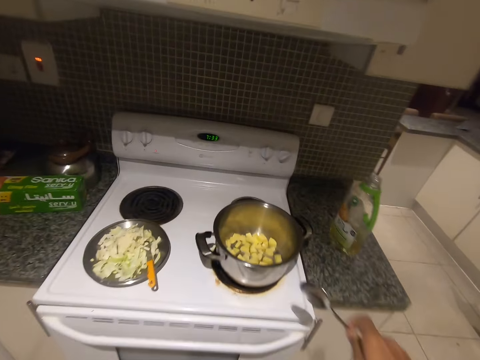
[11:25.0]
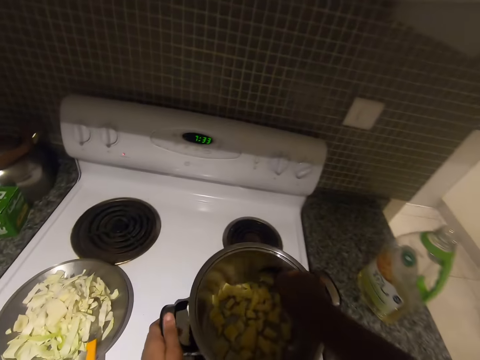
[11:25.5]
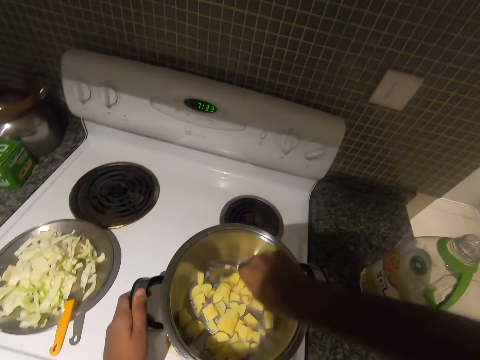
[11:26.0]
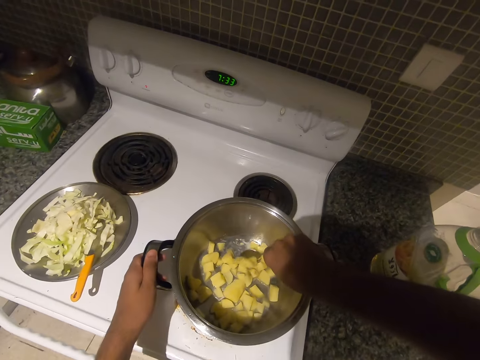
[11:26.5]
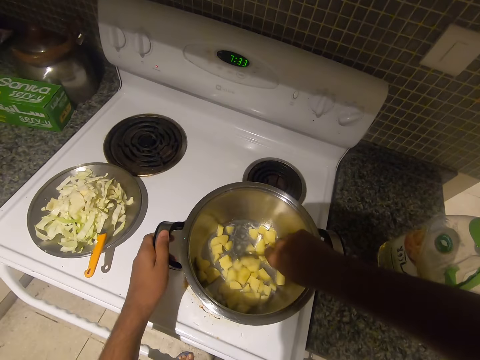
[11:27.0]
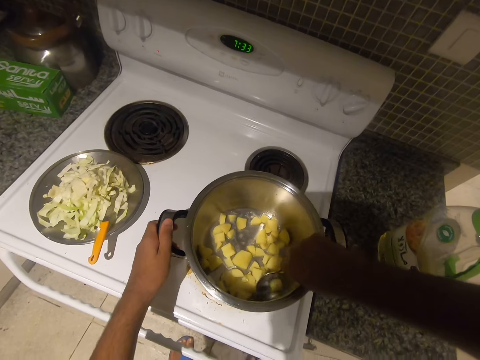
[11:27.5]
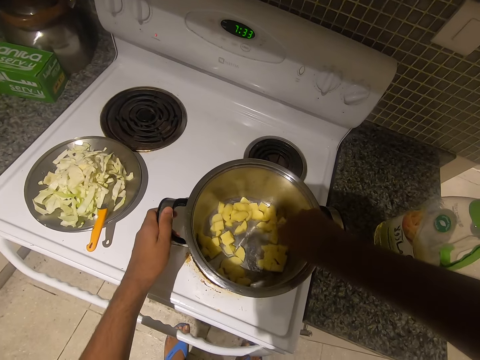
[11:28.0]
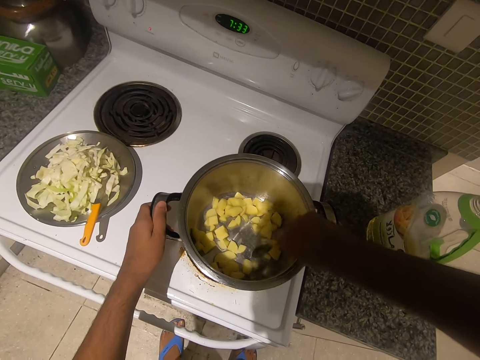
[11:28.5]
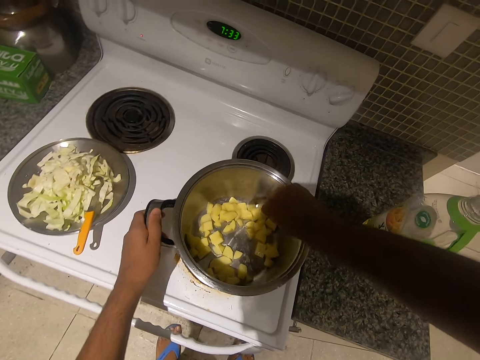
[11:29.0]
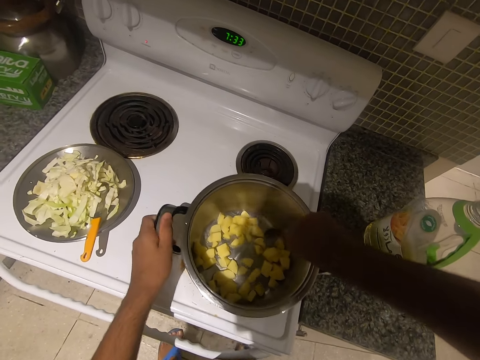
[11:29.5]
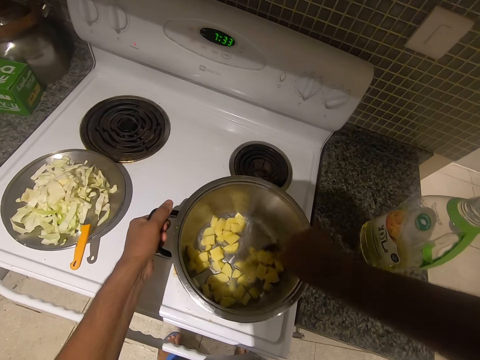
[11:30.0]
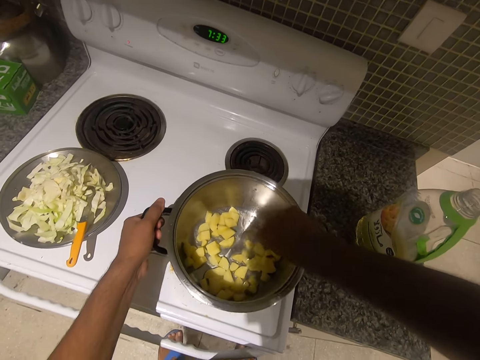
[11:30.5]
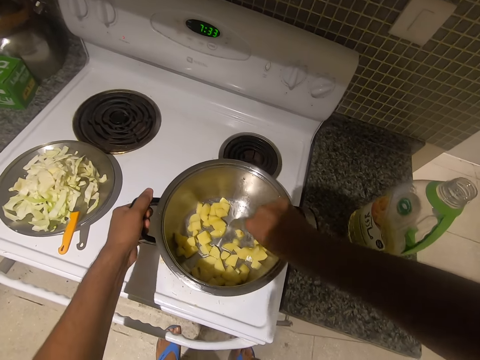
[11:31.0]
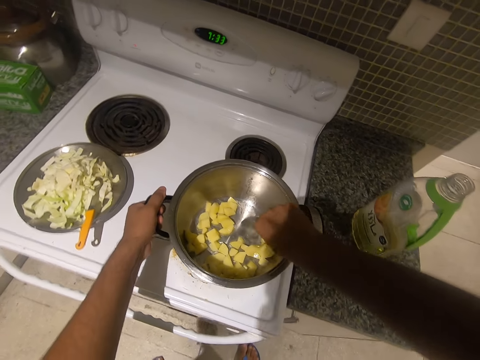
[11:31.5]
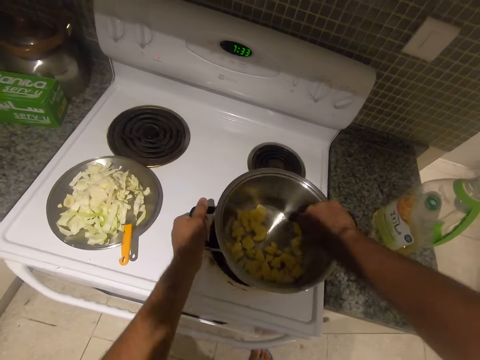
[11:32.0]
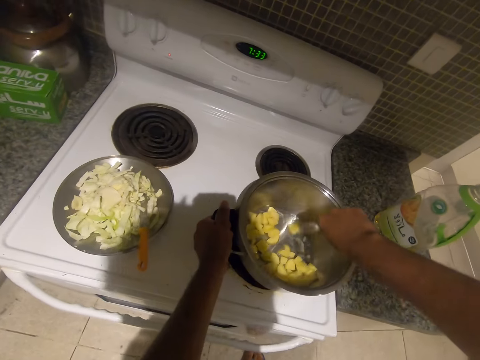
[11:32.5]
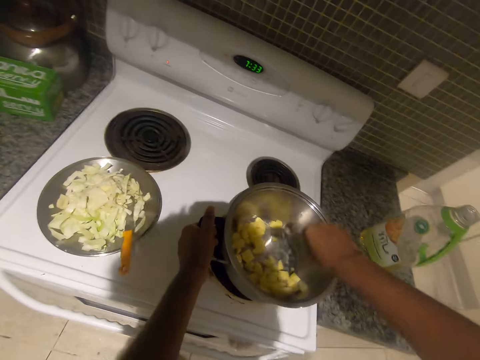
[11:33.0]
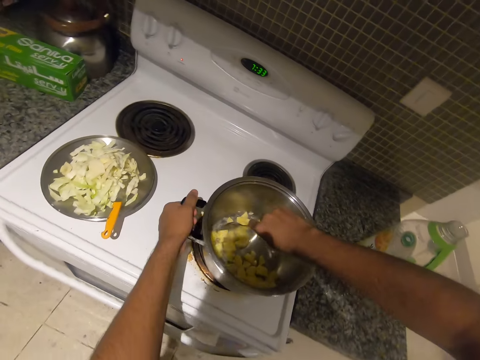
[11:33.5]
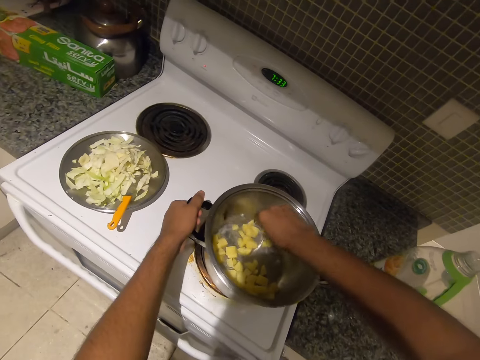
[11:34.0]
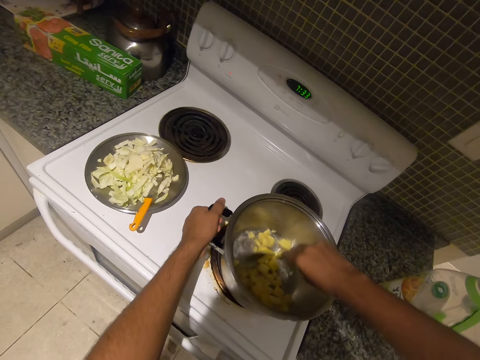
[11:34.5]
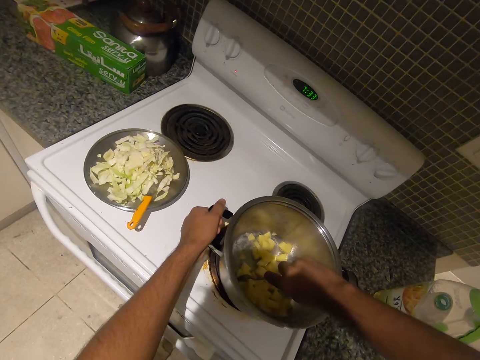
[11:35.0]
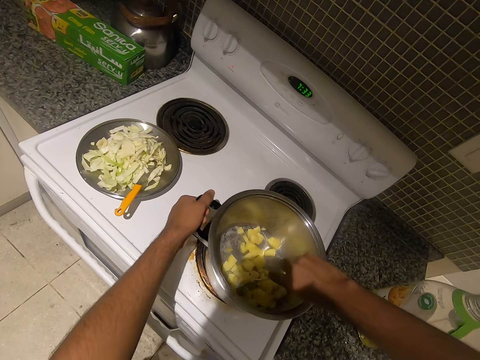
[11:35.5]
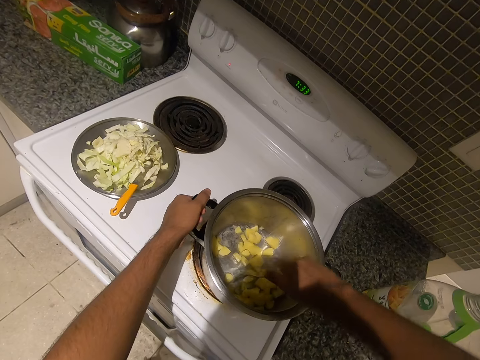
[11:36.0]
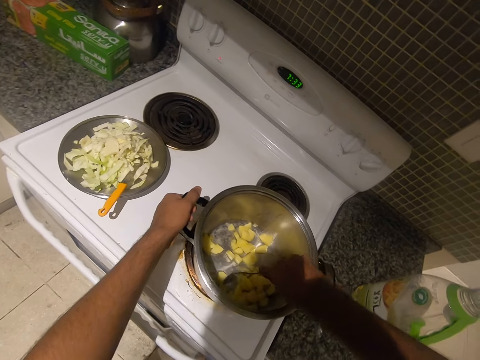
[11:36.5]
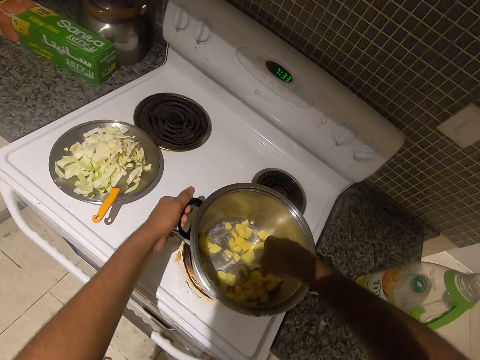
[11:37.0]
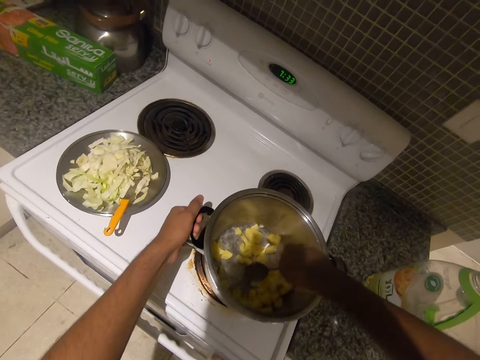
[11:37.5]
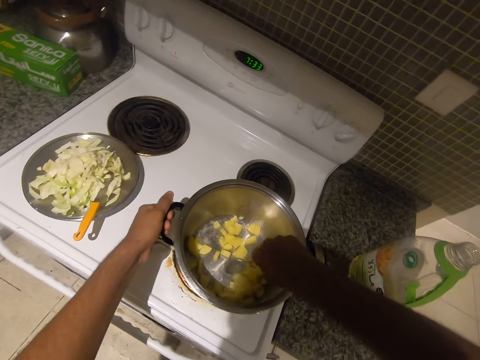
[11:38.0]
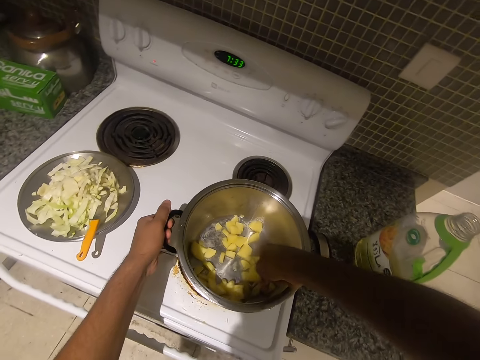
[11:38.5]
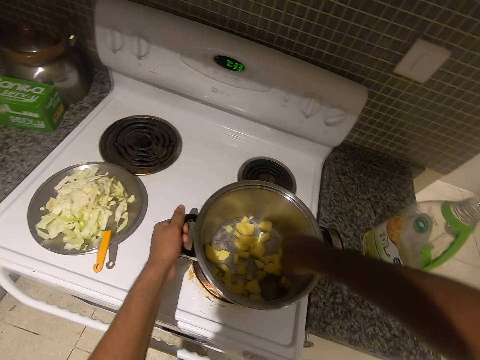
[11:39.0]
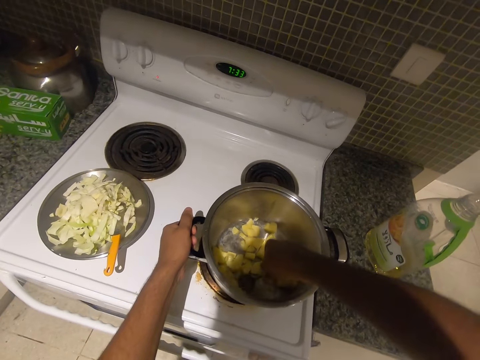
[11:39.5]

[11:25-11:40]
The camera wearer dips the spoon in his right hand into the pot on the stove. He holds another pot handle with his left hand. He stirs the potato in the pot with the spoon in his right hand. He adjusts his left hand on the pot handle. He stirs the potato in the pot with the spoon in his right hand.

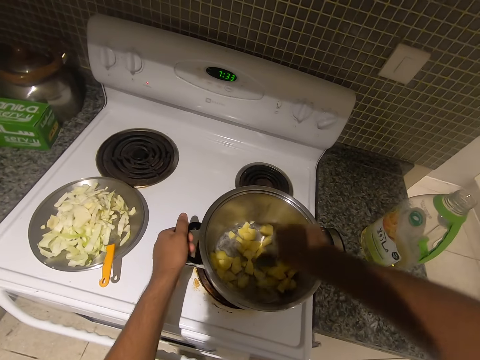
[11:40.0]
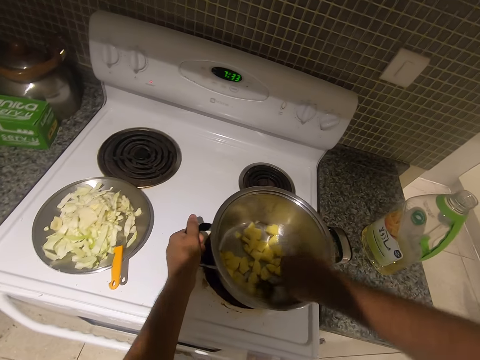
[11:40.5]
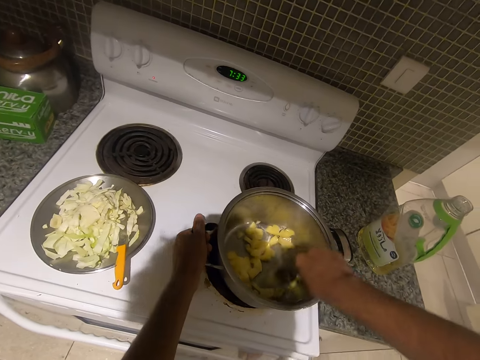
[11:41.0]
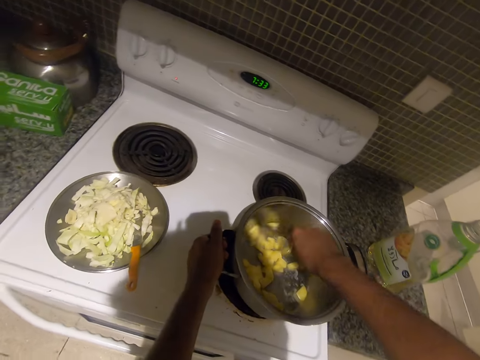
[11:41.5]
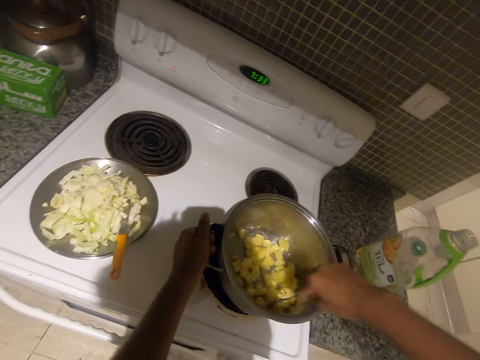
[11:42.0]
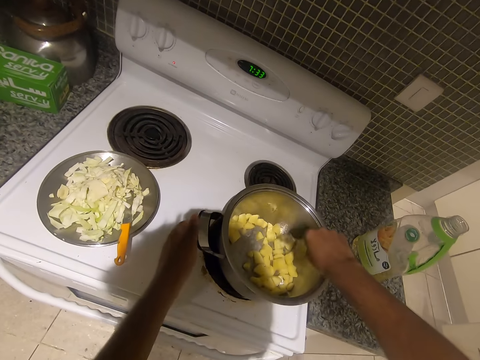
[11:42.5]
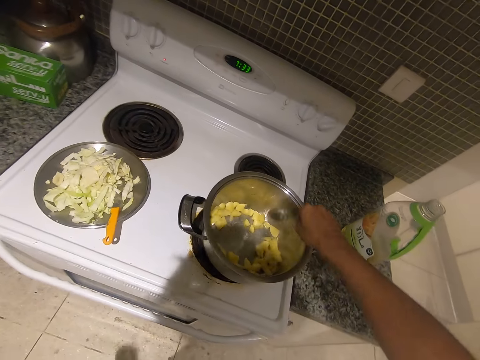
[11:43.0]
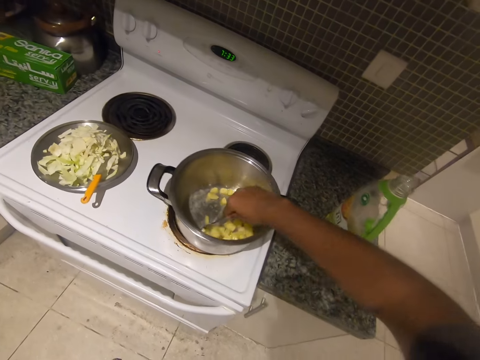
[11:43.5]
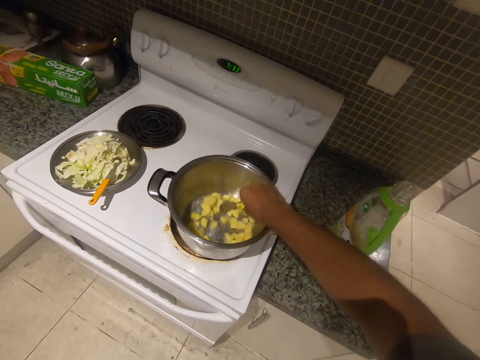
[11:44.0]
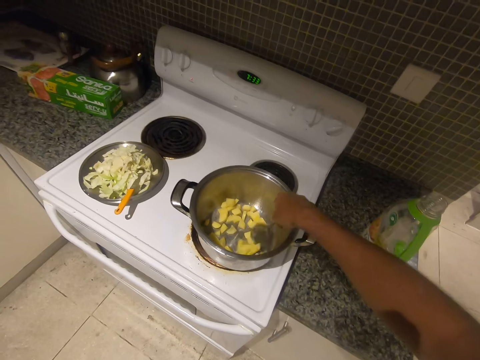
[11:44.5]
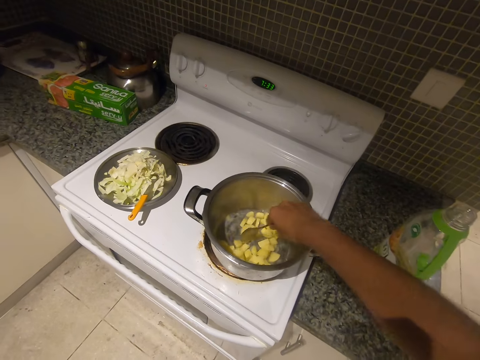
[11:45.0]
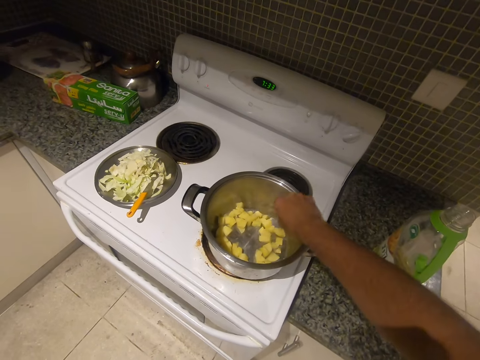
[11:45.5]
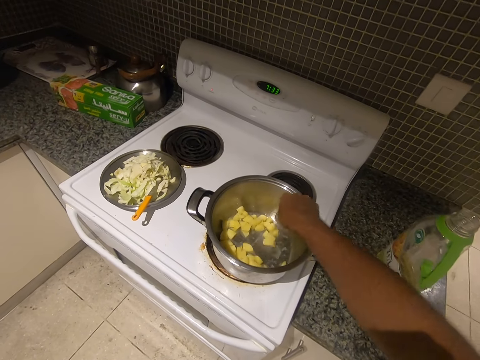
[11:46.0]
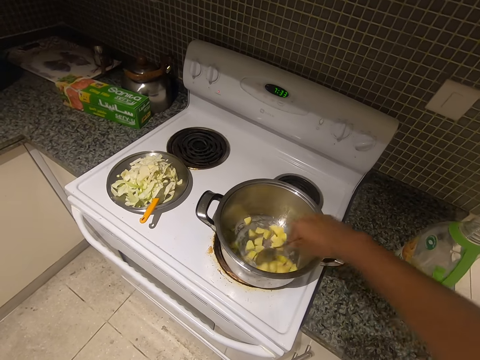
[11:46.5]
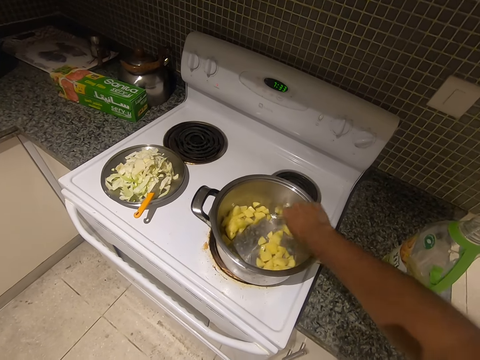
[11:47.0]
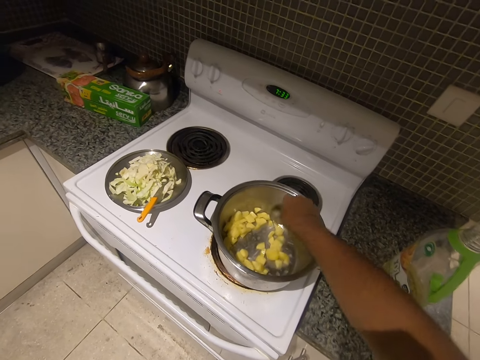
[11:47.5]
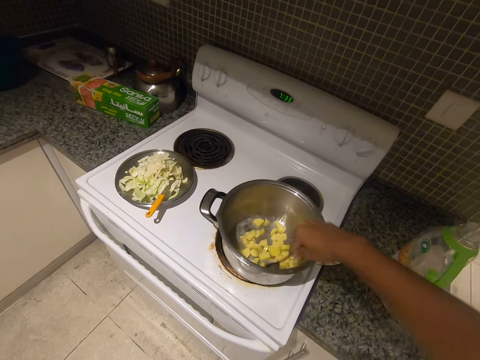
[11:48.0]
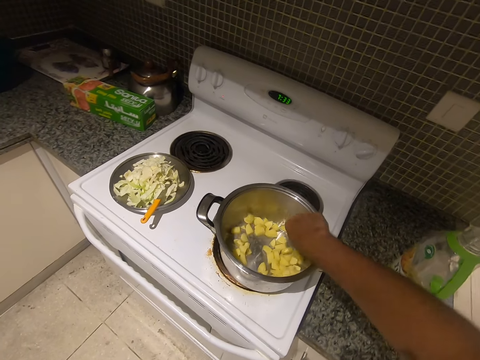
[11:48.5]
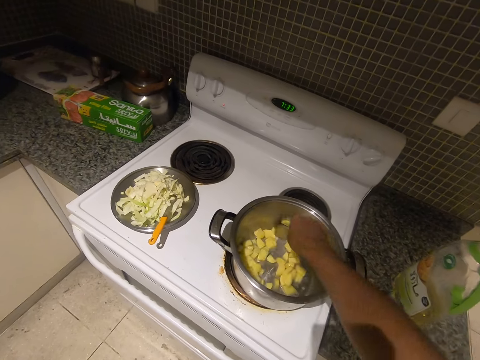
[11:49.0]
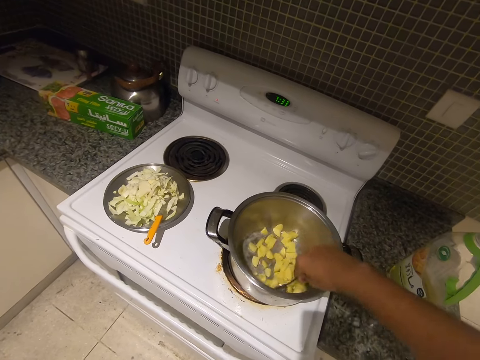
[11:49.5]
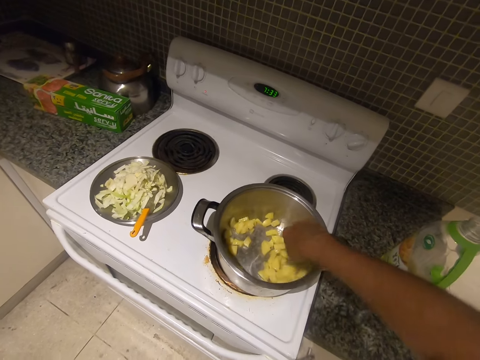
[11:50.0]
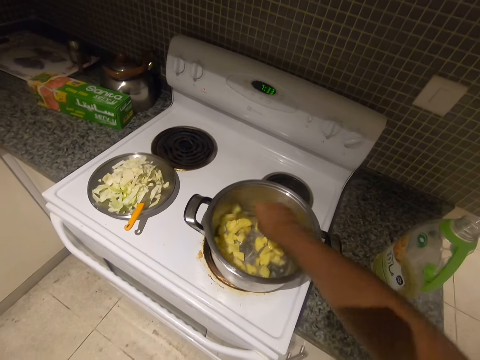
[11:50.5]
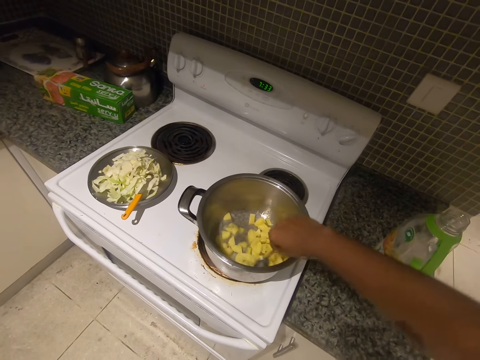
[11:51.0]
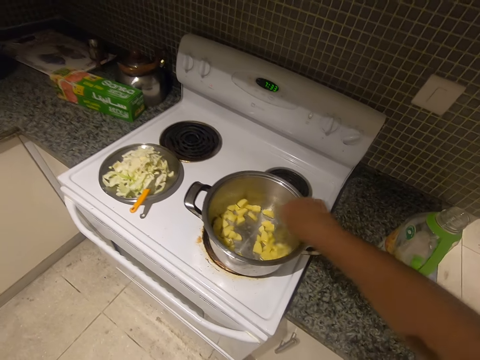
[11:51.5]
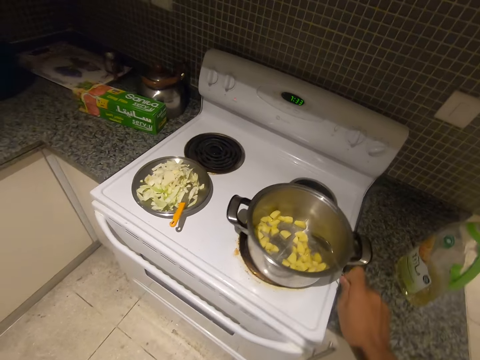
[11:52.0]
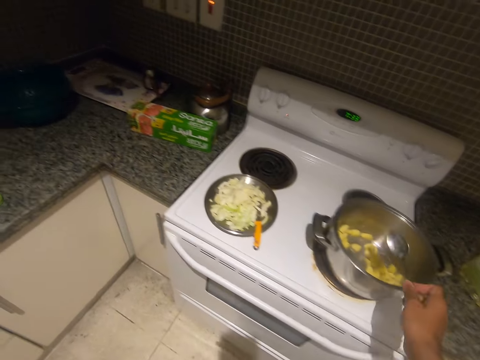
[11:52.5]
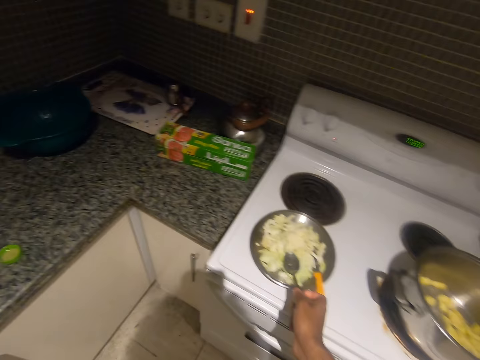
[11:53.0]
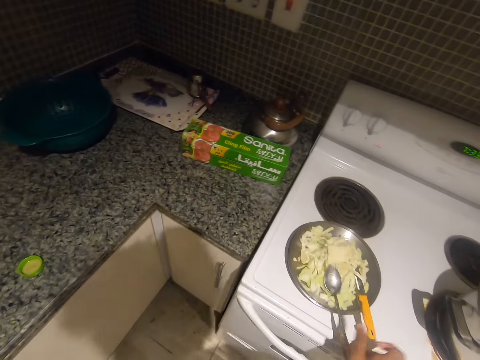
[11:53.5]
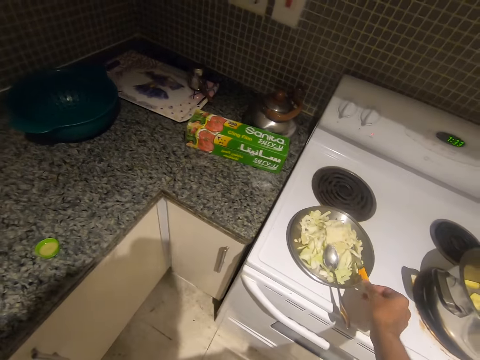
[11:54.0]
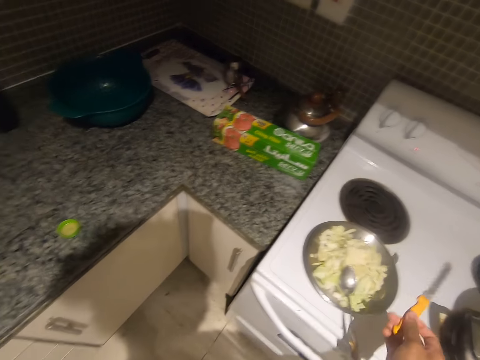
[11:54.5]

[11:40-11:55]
The camera wearer removes his left hand from the pot handle on the stove. He stirs the potato in the pot with the spoon in his right hand. He hits the pot rim with the spoon in his right hand. He drops the spoon in his right hand on the pieces of cut cabbage on the pot lid. He picks up the knife from the pieces of cut cabbage on the pot lid with his right hand.
